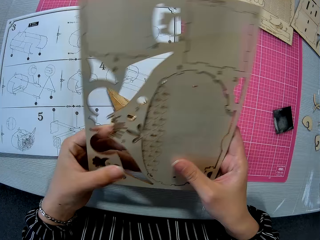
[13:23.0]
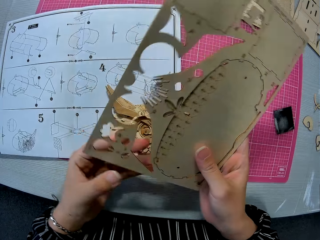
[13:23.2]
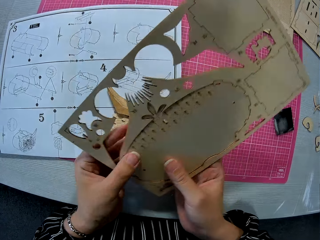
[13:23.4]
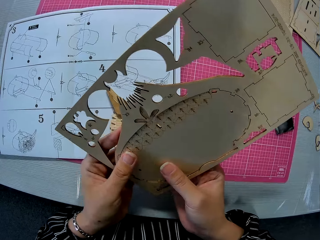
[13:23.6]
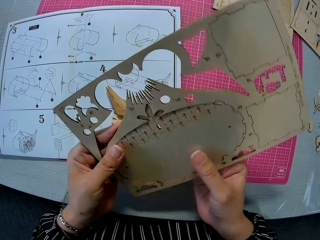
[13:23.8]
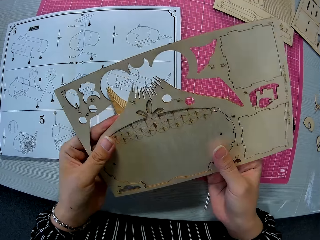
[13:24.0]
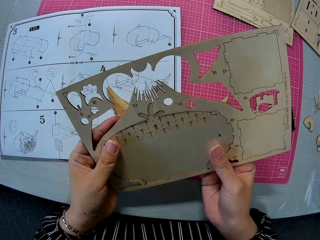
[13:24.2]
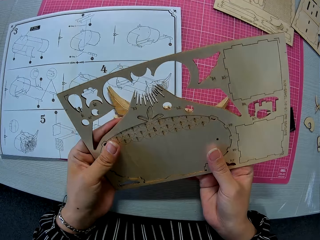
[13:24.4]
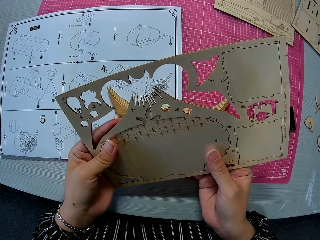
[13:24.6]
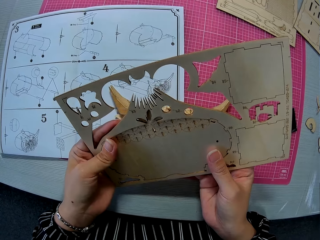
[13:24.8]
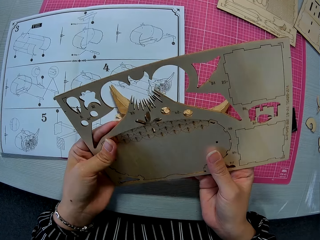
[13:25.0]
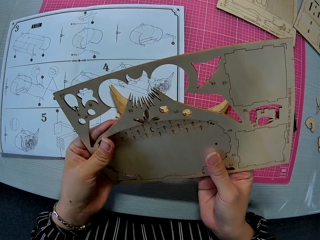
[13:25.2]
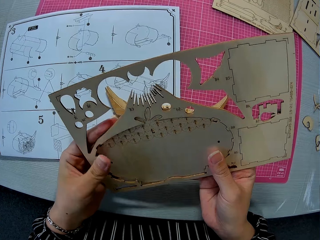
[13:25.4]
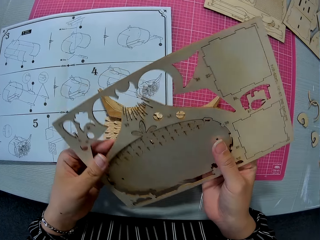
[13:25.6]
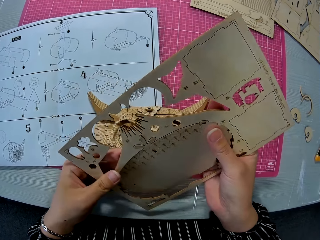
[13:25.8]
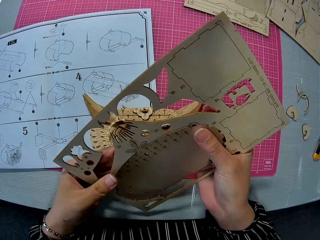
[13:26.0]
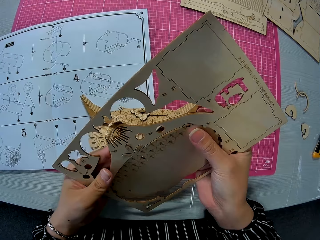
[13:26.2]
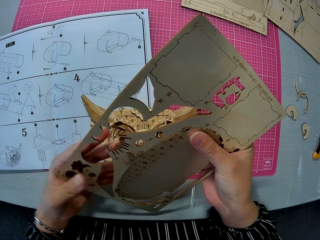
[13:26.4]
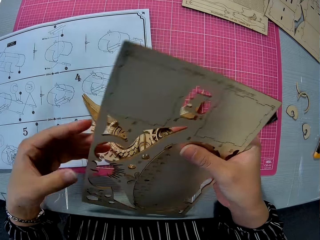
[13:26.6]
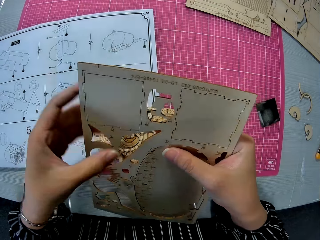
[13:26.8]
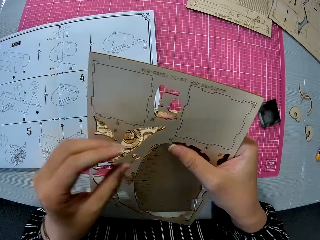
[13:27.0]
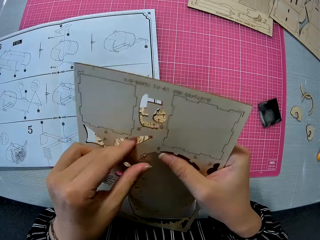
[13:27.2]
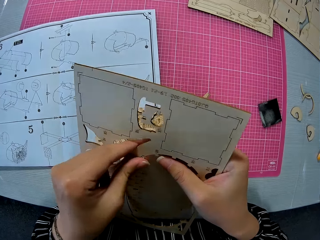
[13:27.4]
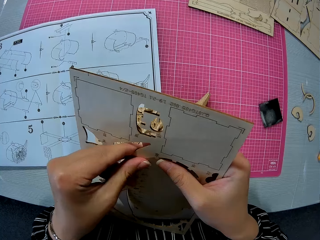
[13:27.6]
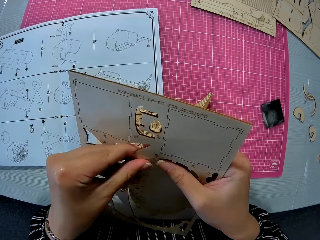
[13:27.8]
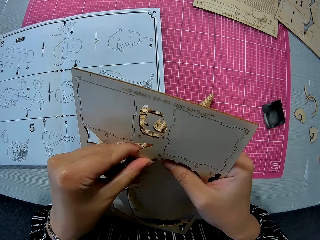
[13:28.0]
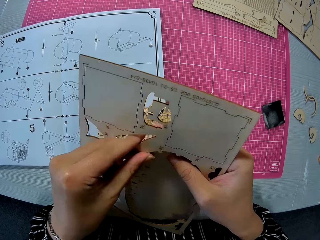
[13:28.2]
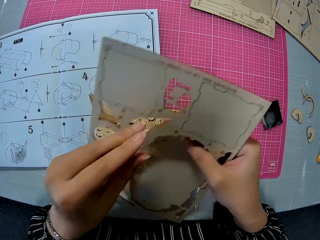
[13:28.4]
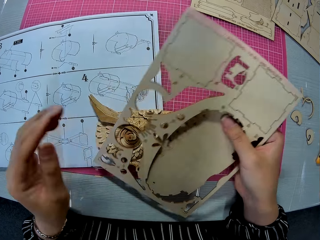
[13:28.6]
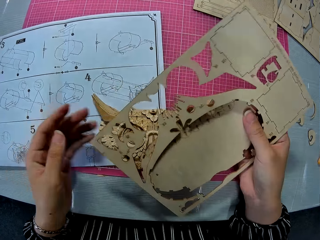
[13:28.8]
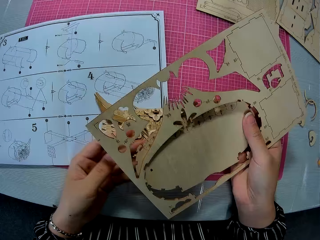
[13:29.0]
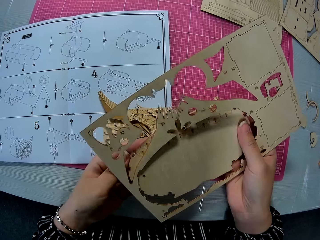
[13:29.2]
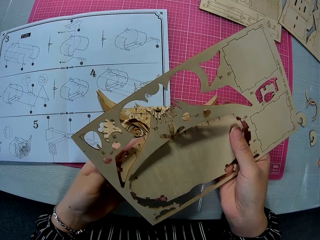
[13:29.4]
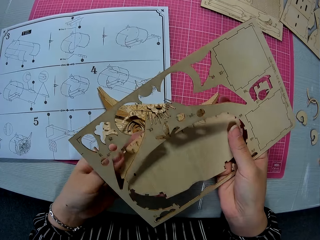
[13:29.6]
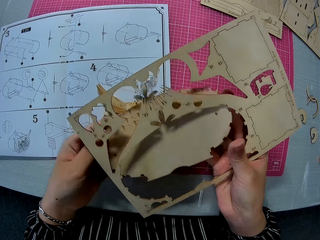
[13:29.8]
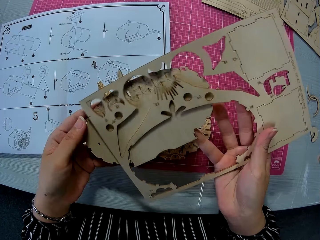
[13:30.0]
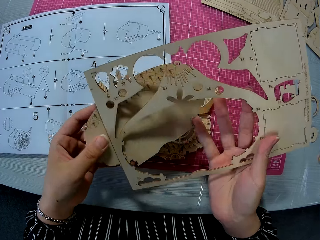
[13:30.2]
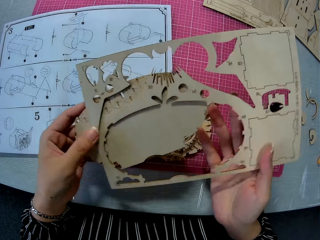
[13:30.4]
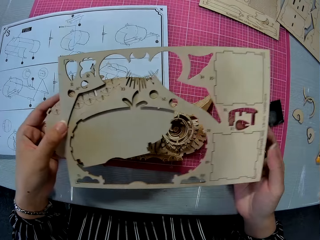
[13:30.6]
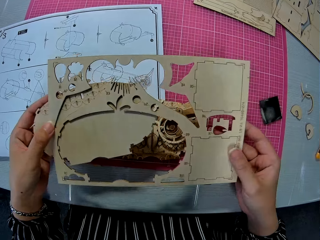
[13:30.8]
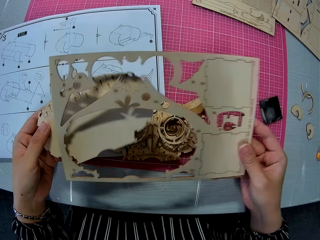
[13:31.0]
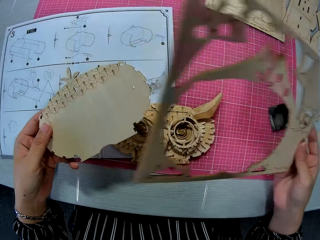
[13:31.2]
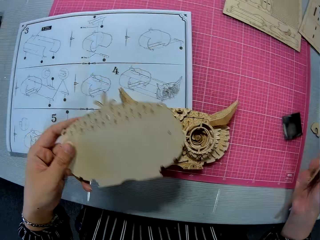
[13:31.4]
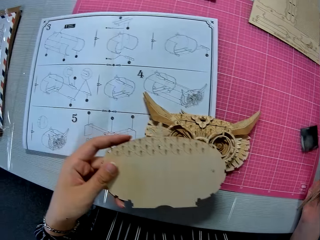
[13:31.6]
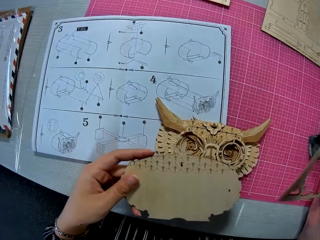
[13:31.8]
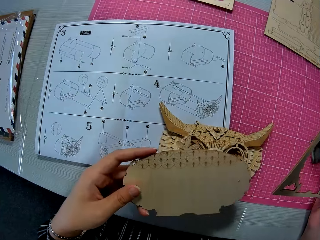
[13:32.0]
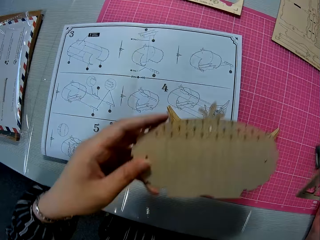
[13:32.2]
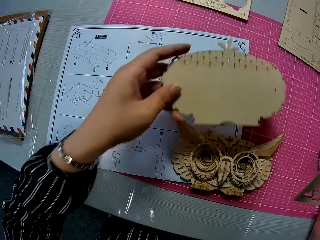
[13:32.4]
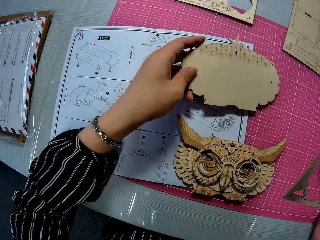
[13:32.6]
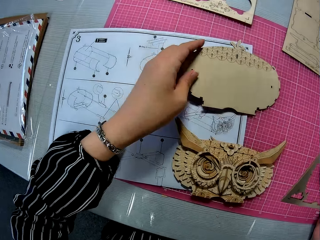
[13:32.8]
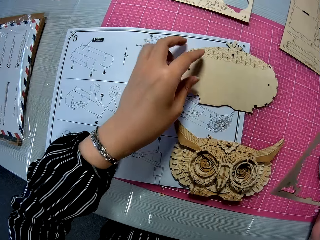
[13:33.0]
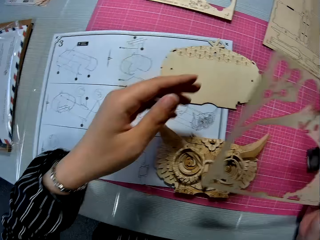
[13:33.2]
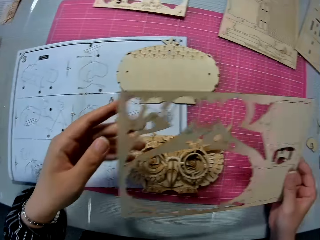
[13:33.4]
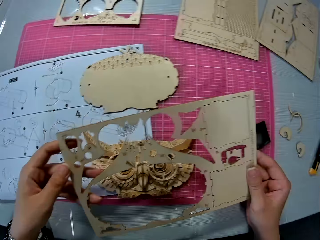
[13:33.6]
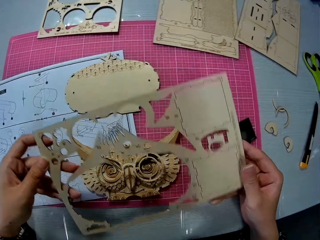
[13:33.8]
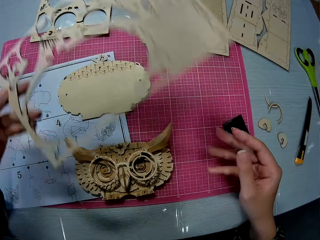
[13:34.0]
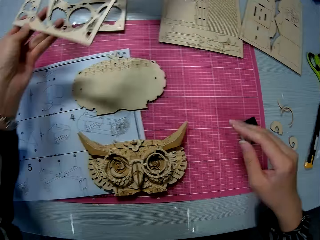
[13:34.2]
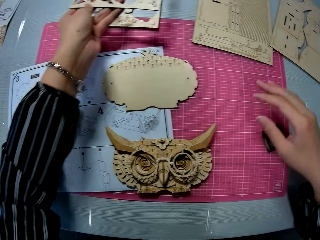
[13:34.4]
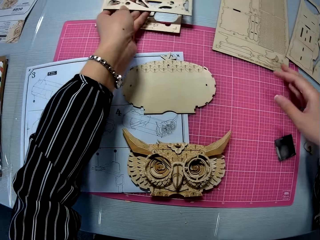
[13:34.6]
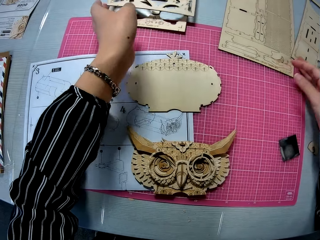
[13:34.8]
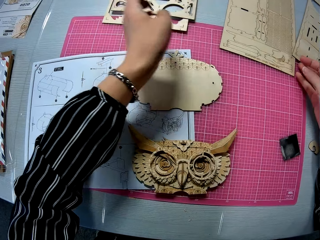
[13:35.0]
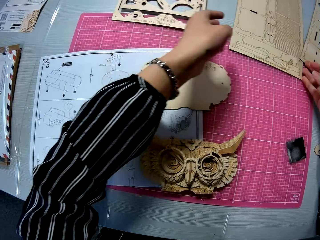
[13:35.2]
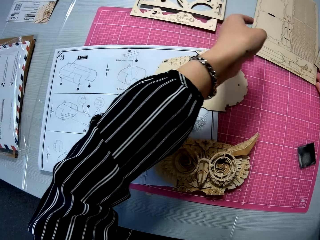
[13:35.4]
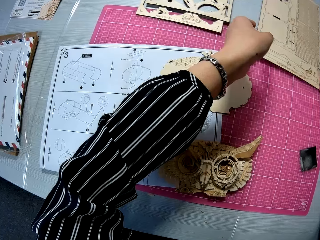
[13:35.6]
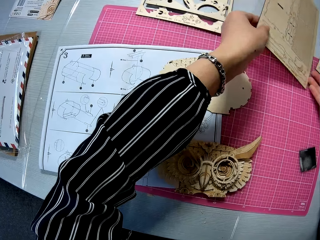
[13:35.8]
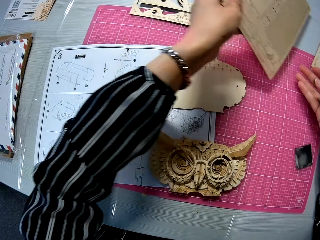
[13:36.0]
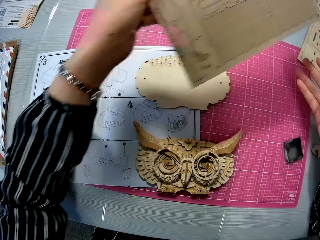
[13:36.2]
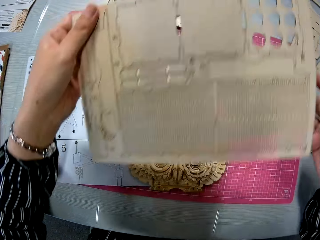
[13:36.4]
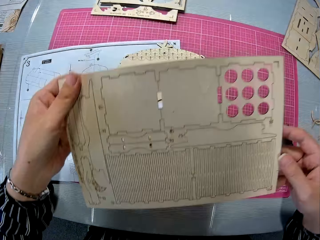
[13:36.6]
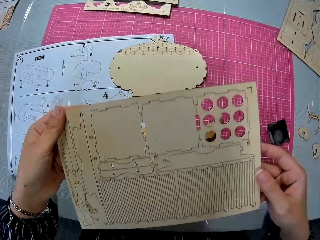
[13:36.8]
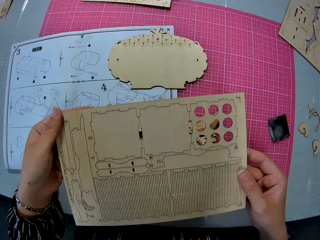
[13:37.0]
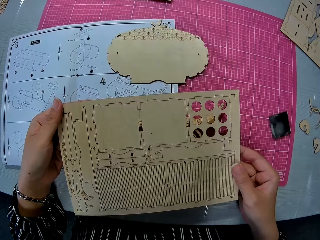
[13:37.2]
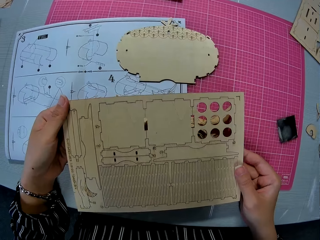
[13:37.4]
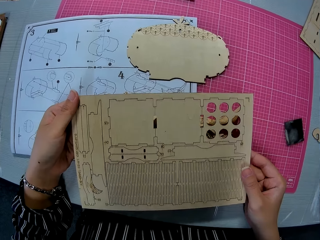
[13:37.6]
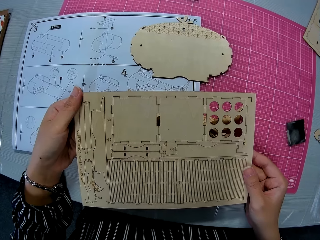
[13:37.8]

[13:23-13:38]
The camera wearer turns the laser cut craft kit. They remove the laser cut craft. They turn the laser cut craft kit. They remove the laser cut craft kit. They move a hand. They hold the laser cut craft kit. They separate the laser cut craft from the kit. They move a hand. They drop the wooden piece on the paper instruction sheet. They hold the laser cut craft kit with two hands. They move a hand. They drop the wooden puzzle sheet on the other puzzle sheet. They pick another wooden puzzle sheet on the table. They move a hand.

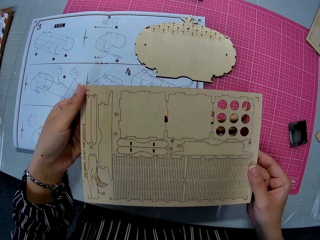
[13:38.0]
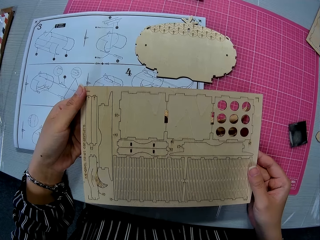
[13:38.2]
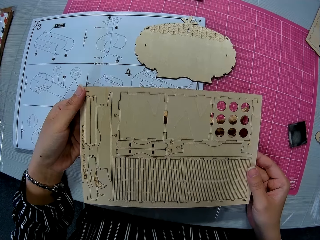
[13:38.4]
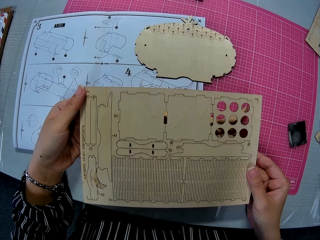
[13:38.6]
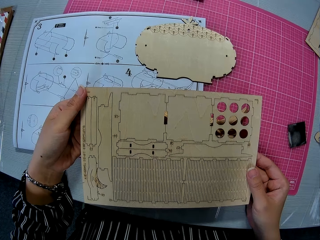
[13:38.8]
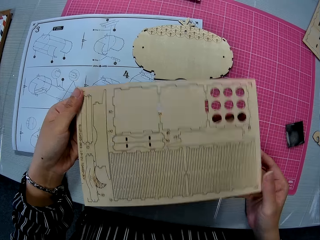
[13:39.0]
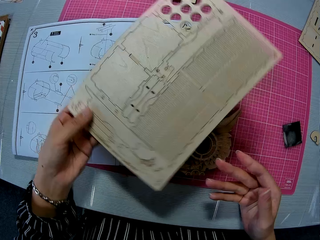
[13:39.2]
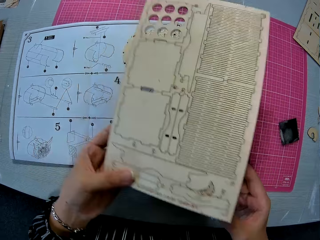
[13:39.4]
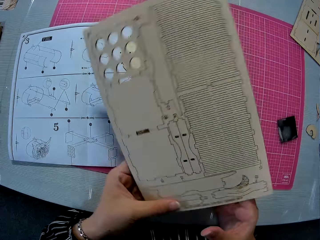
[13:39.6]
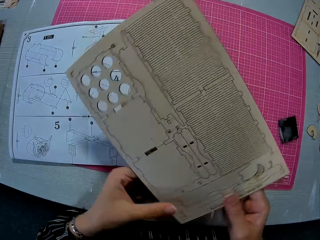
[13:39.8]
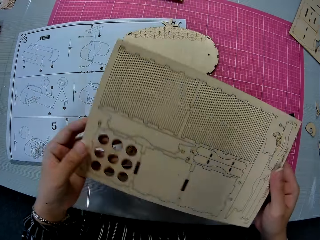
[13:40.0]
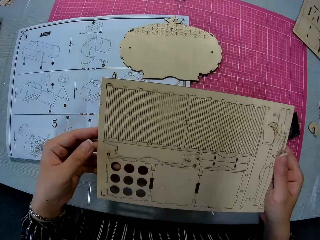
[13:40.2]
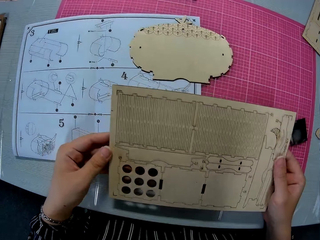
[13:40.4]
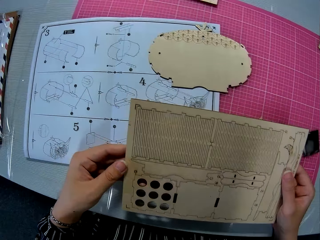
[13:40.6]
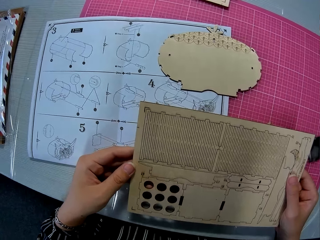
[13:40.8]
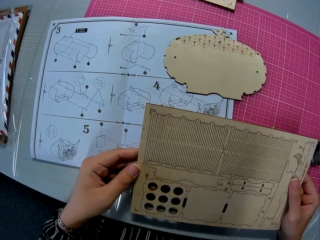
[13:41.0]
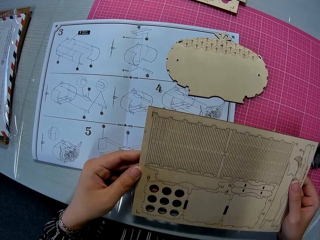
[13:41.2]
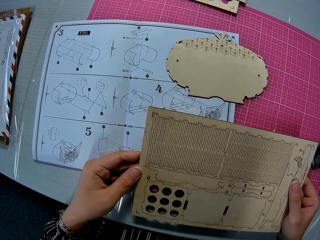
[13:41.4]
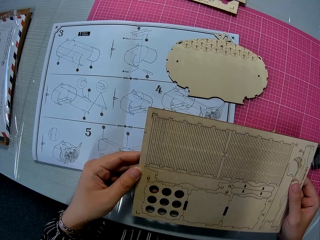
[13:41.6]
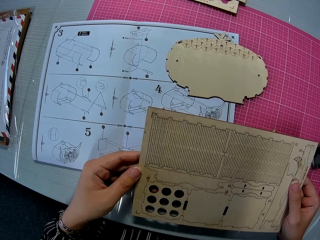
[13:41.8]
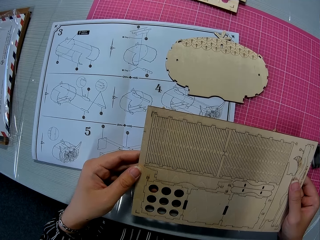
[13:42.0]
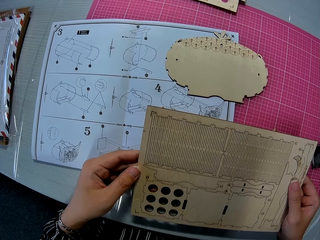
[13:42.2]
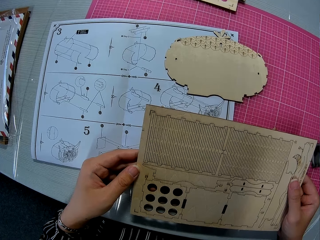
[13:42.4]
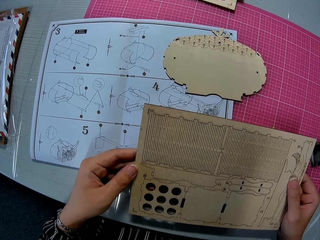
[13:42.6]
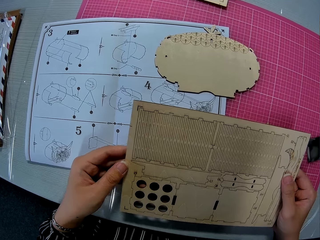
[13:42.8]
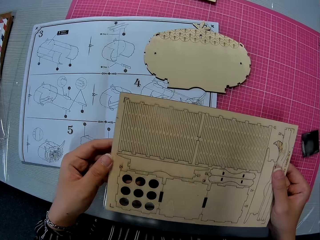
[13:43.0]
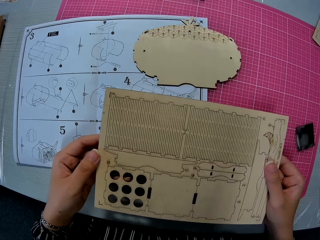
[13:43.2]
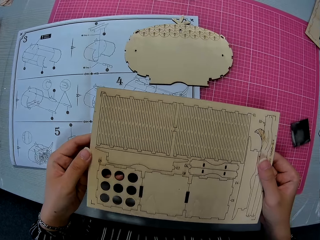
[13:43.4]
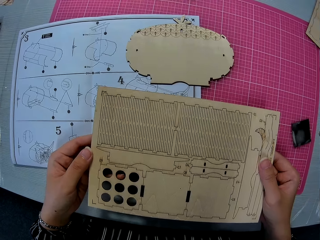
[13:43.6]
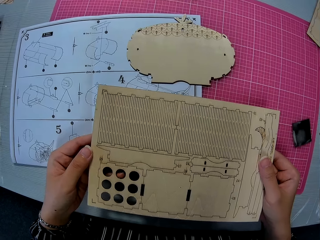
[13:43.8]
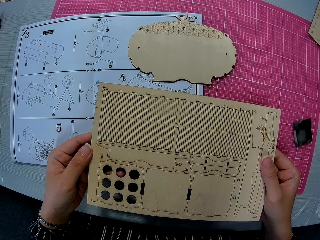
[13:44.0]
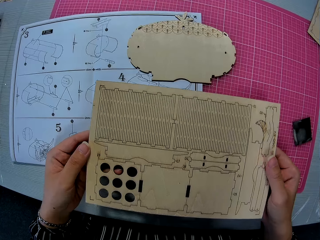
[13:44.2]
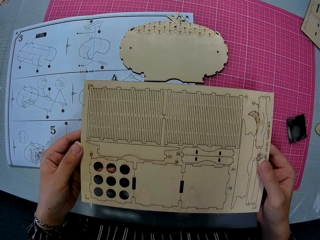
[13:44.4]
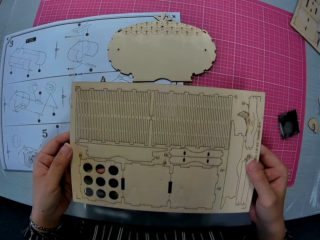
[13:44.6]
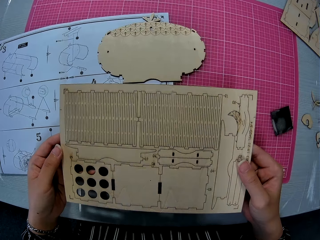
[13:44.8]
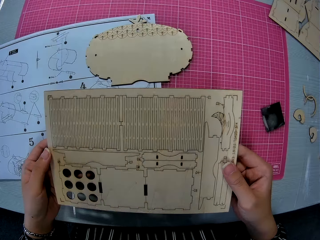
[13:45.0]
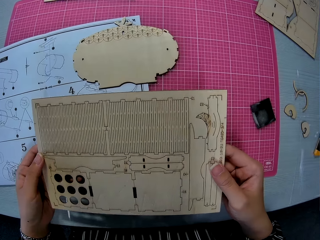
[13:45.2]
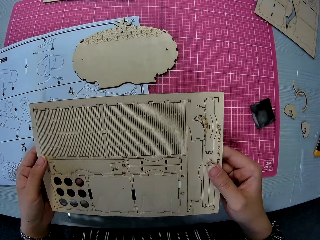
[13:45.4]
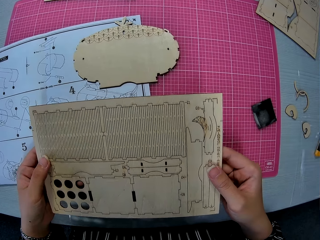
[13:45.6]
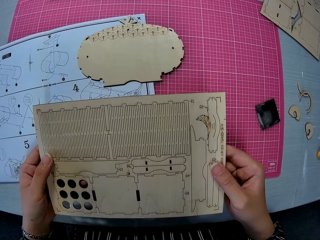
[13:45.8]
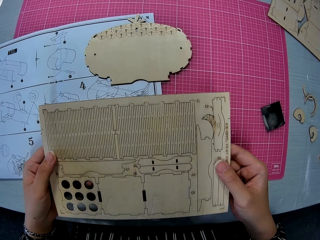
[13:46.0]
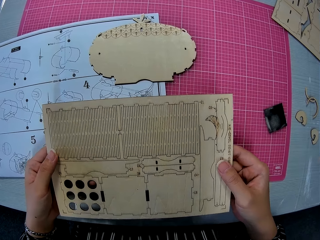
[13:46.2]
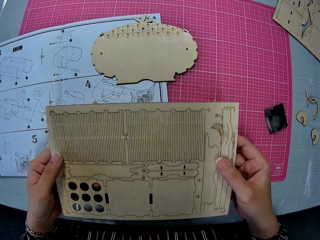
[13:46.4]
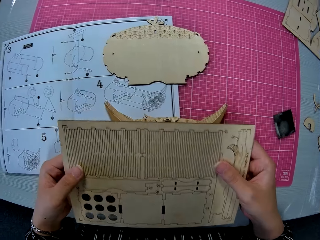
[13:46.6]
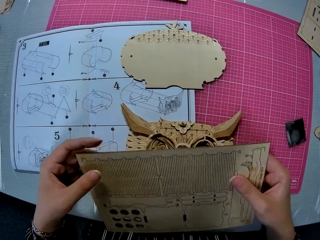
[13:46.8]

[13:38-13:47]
The camera wearer holds a laser cut craft kit. They turn the laser cut craft kit. They hold the laser cut craft kit.
